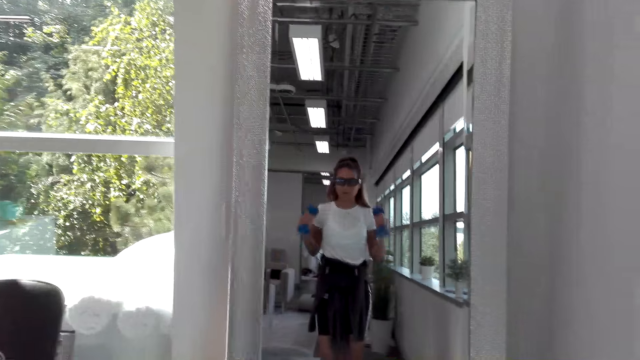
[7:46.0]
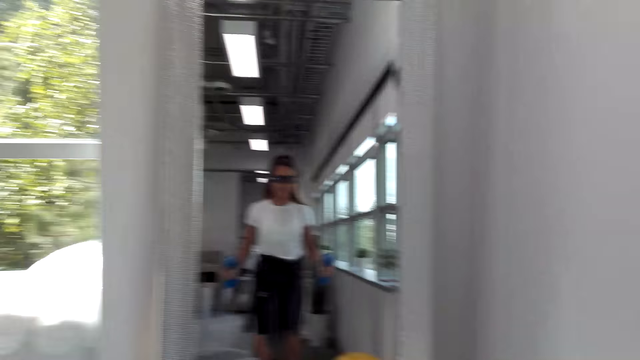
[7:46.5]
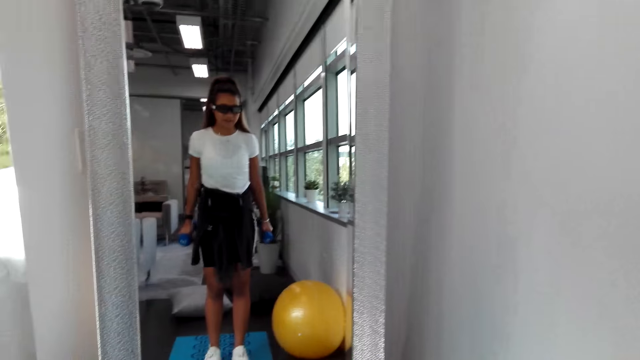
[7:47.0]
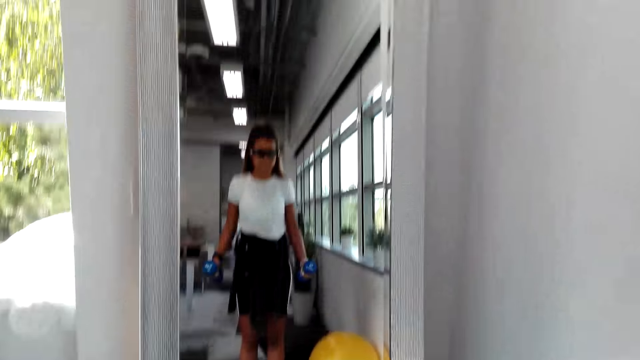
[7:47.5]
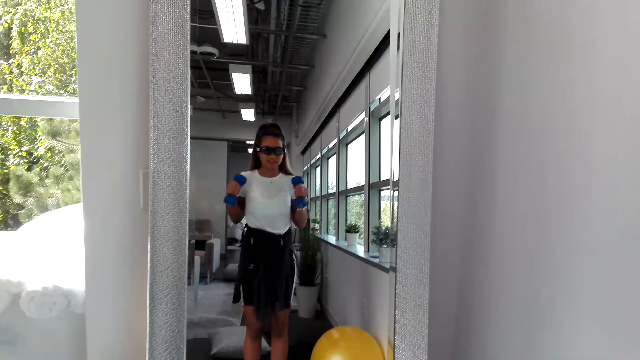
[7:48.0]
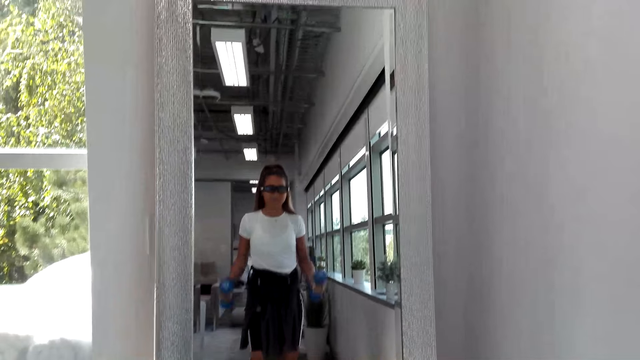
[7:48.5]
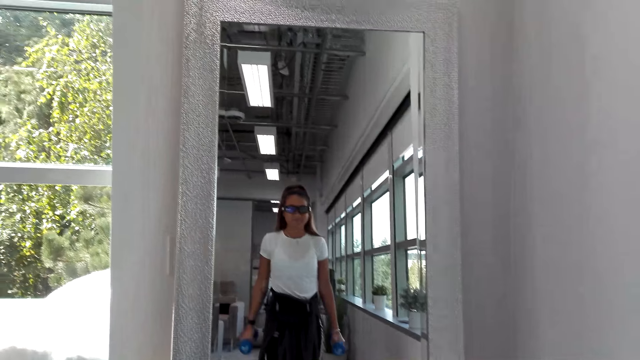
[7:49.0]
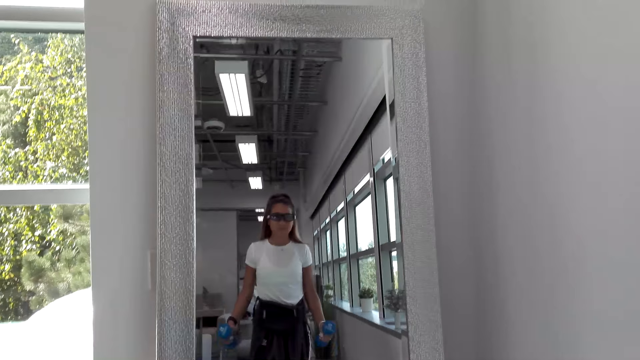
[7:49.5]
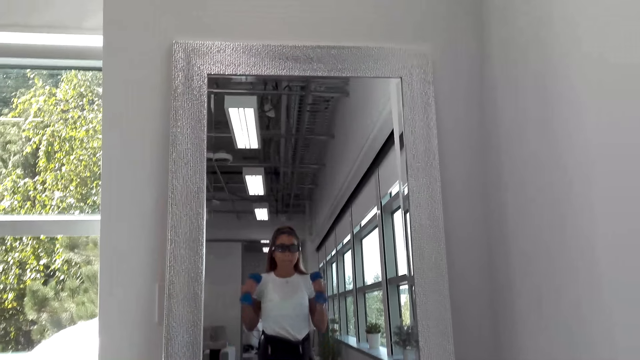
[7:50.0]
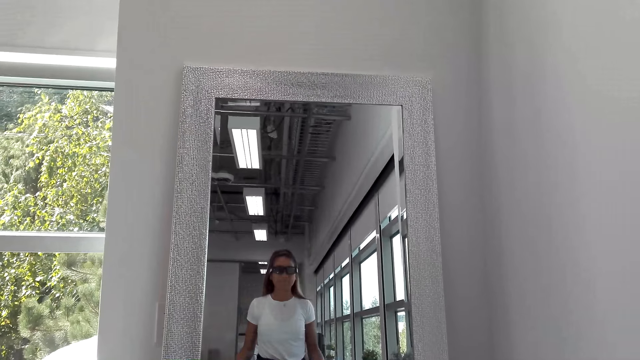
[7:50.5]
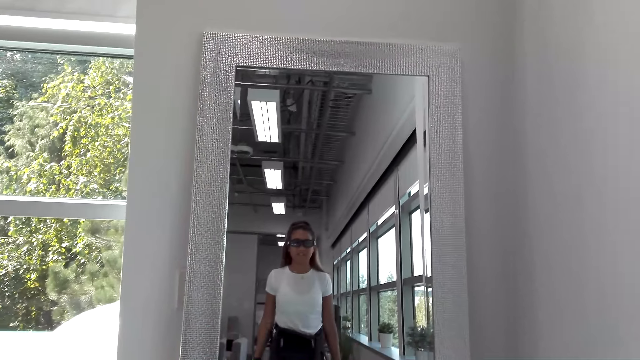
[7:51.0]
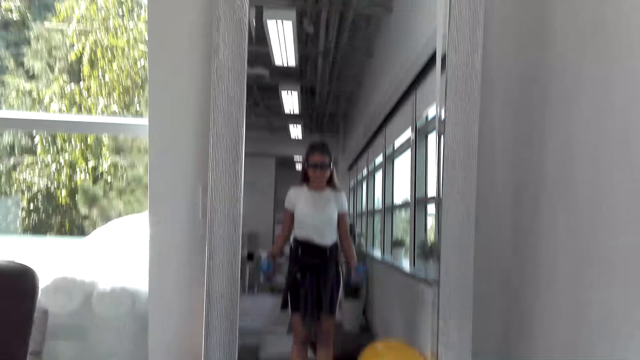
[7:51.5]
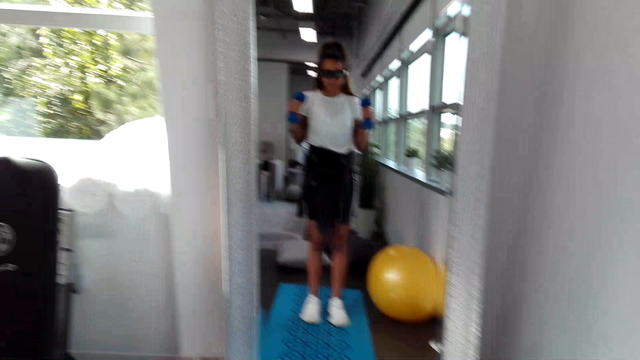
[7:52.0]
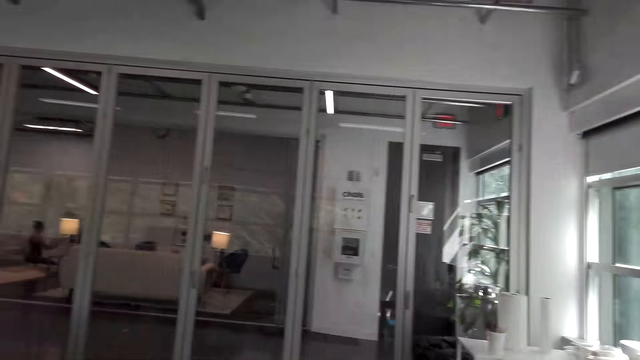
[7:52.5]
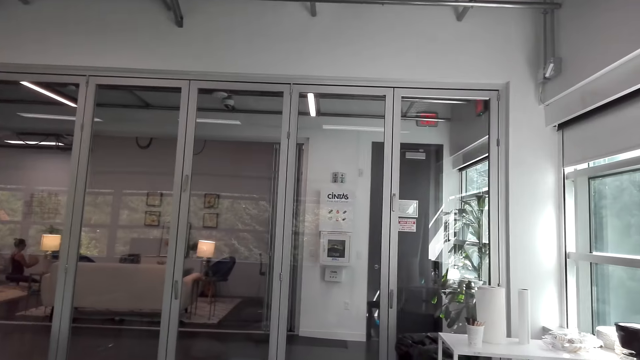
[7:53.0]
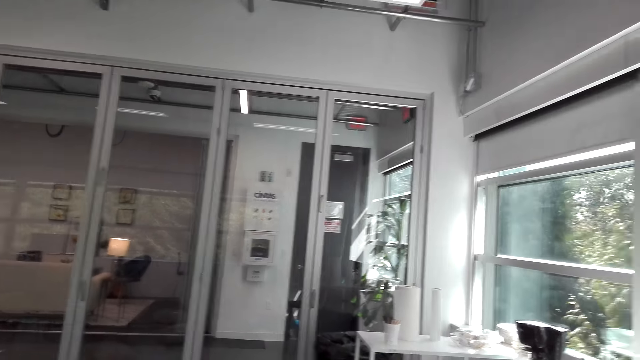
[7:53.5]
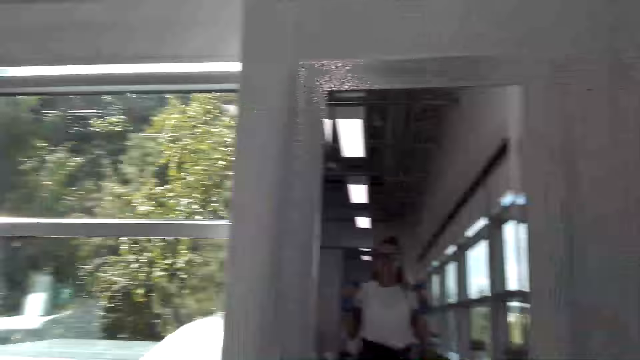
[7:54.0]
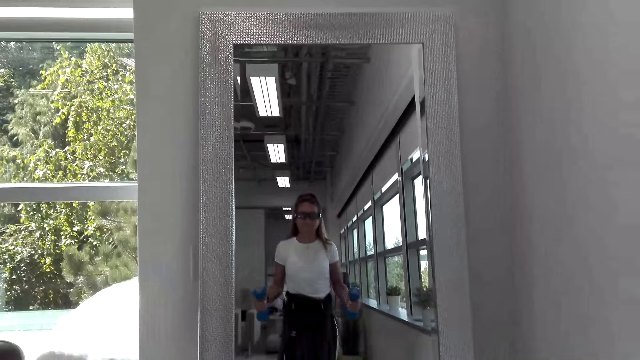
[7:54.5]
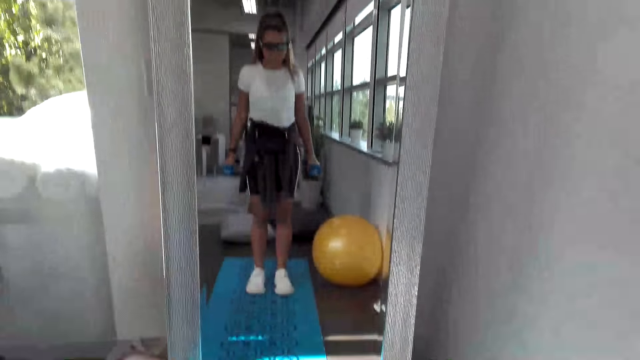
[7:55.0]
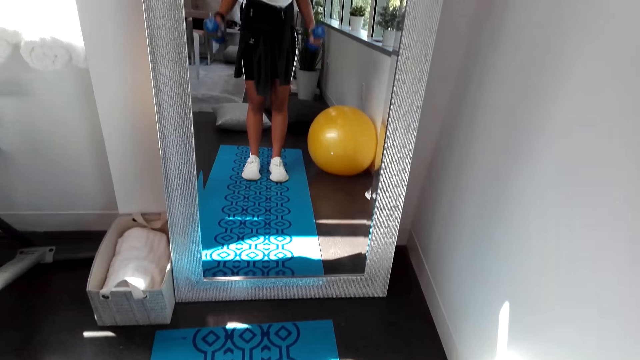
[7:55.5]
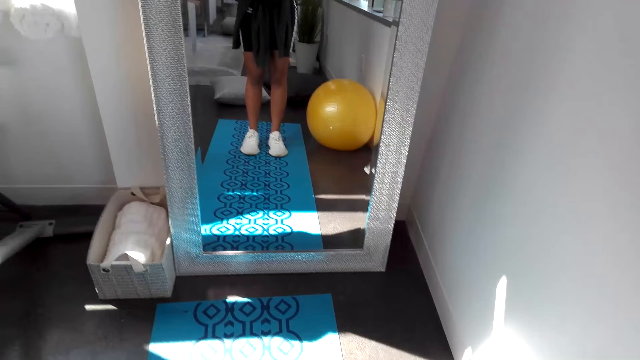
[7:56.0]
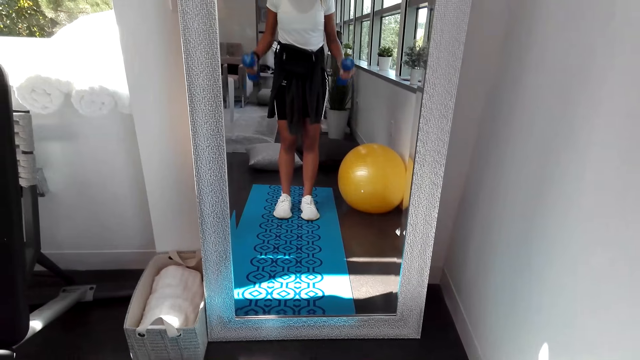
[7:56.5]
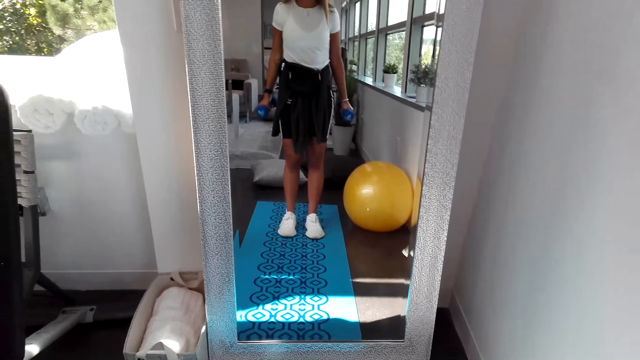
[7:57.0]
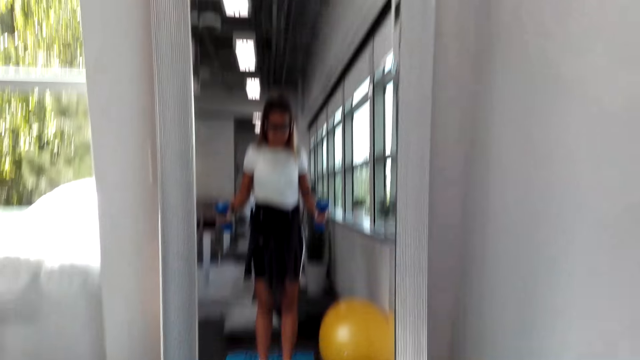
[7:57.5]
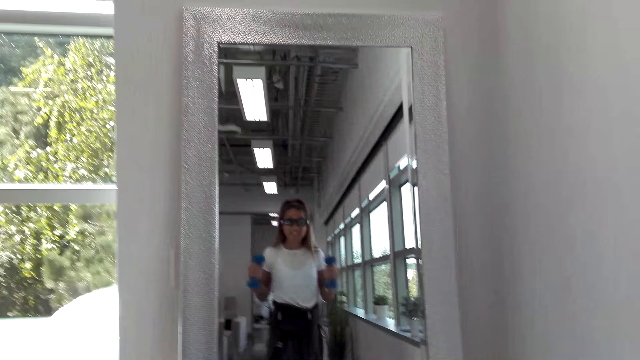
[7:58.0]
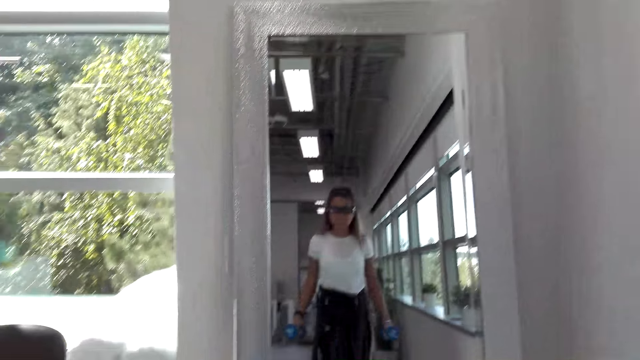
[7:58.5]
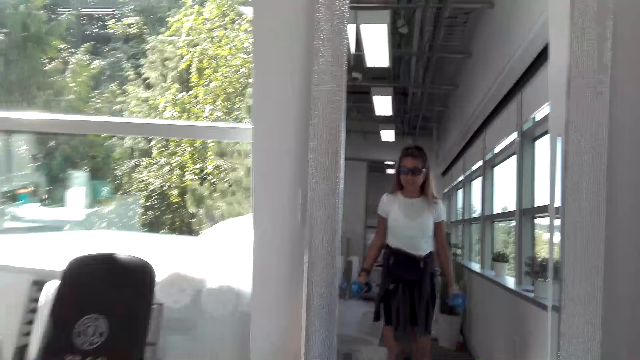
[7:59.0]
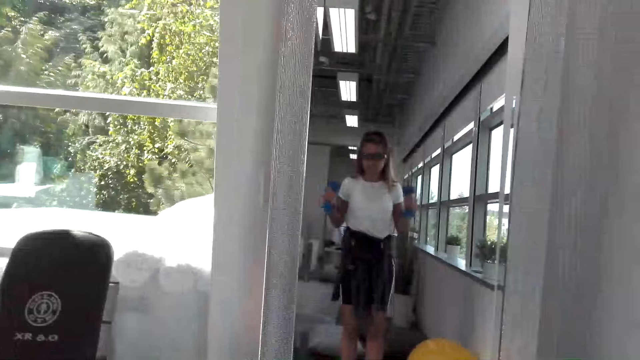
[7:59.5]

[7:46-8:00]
The camera wearer converses with a man. The man converses with the camera wearer. The camera wearer converses with the man. They look around the house. They look at the mirror doing exercises. The man converses with the camera wearer. The camera wearer converses with the man.

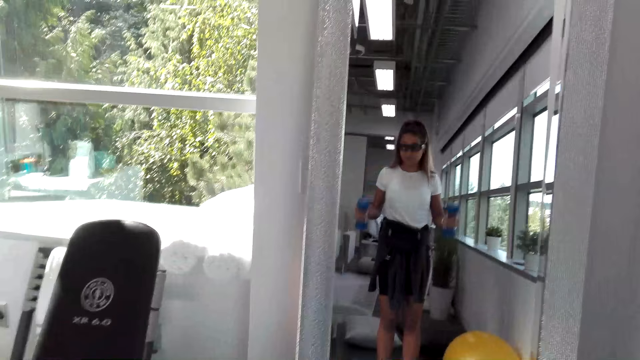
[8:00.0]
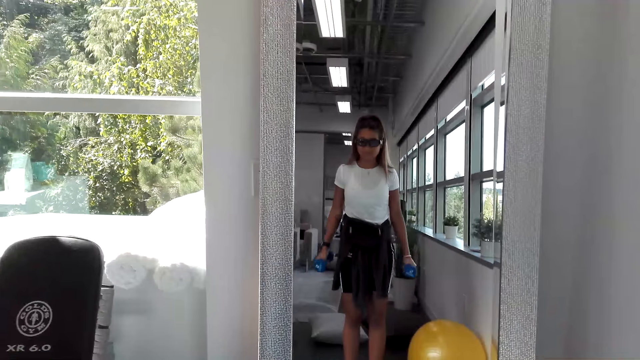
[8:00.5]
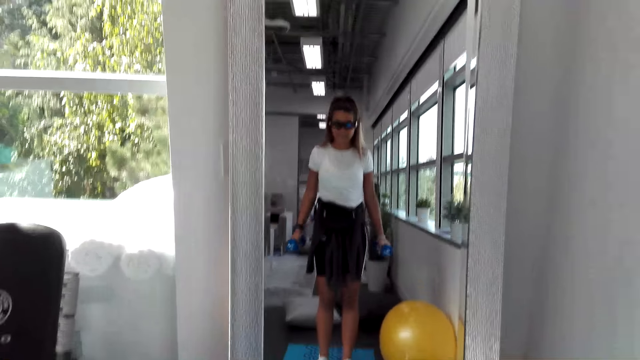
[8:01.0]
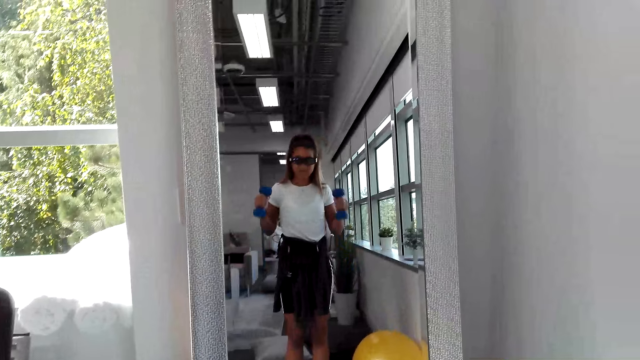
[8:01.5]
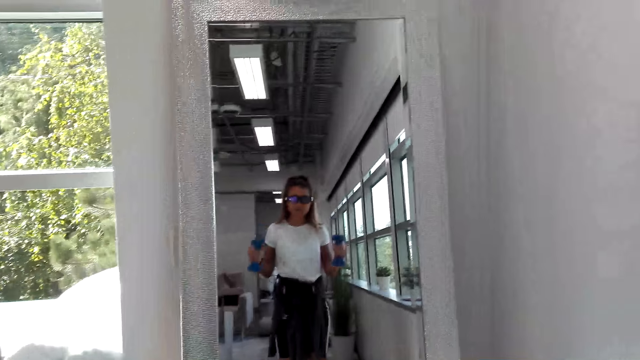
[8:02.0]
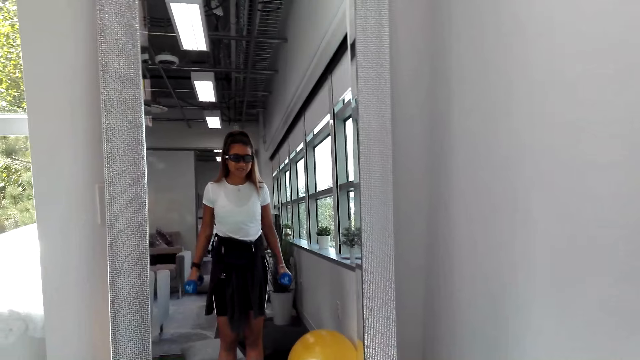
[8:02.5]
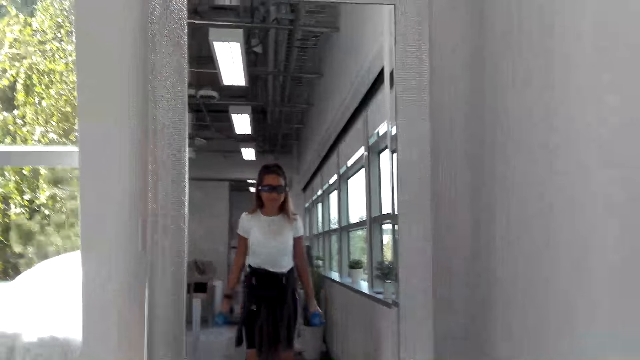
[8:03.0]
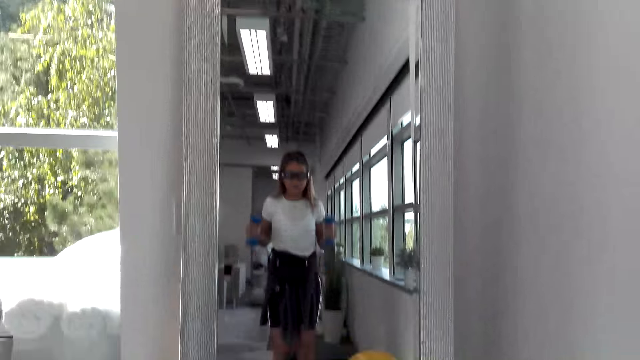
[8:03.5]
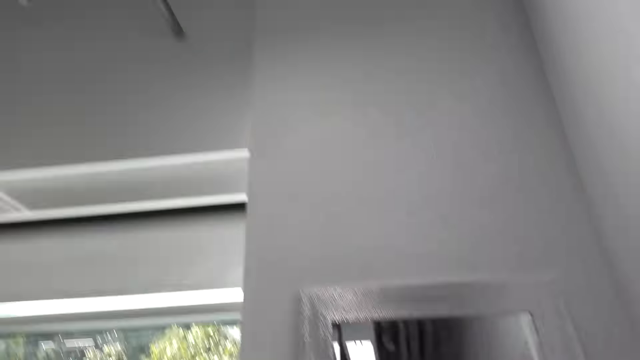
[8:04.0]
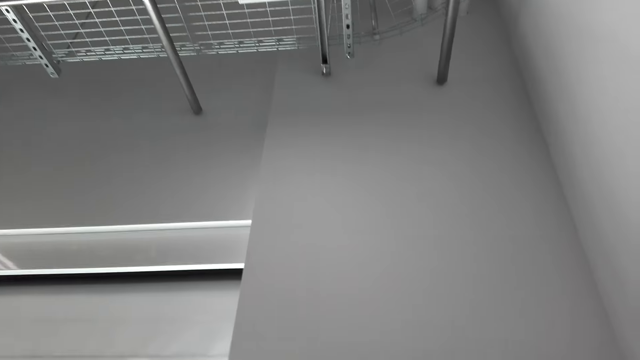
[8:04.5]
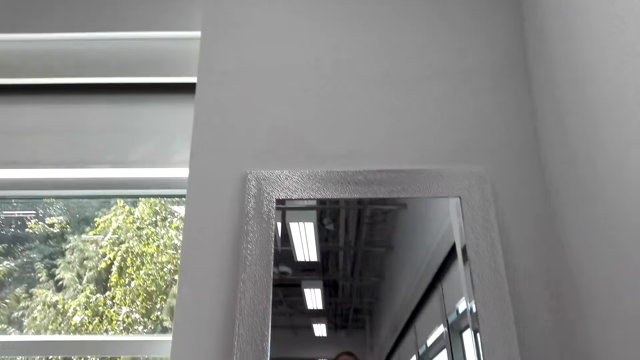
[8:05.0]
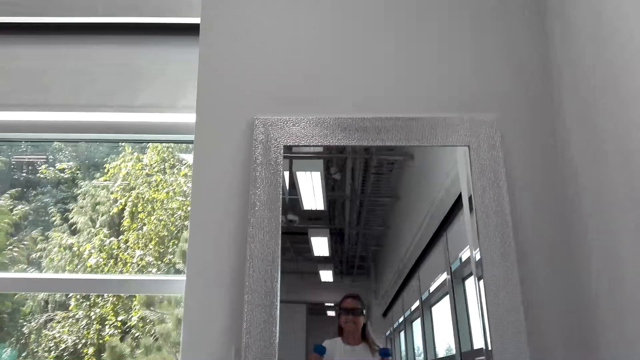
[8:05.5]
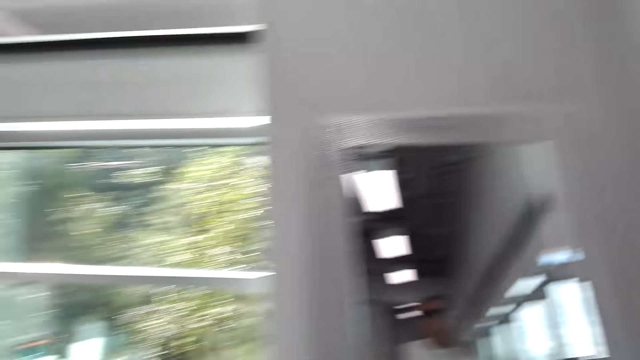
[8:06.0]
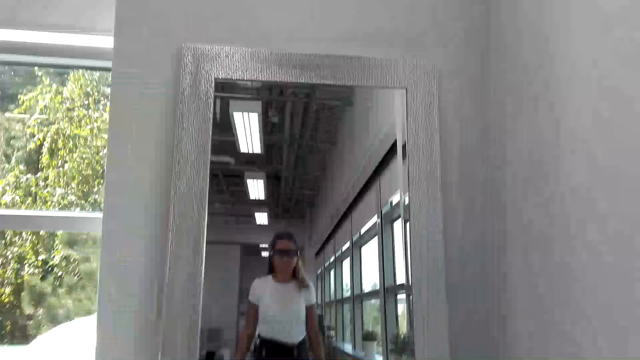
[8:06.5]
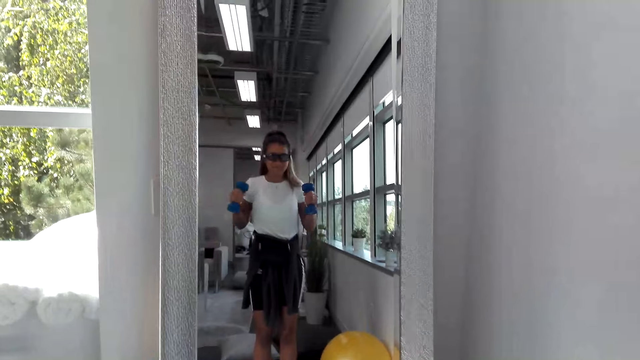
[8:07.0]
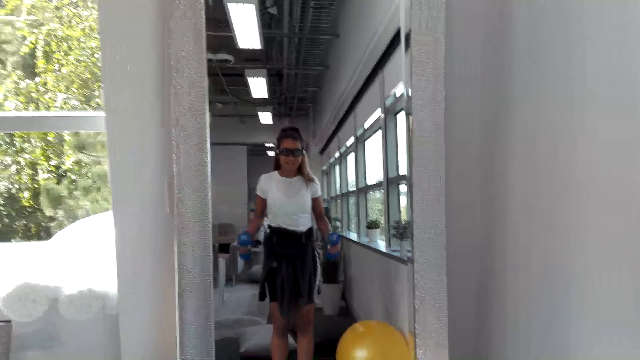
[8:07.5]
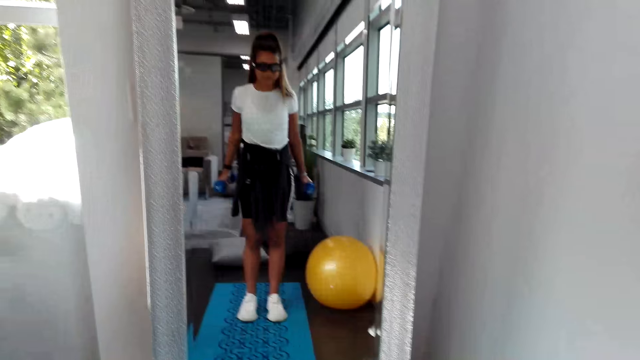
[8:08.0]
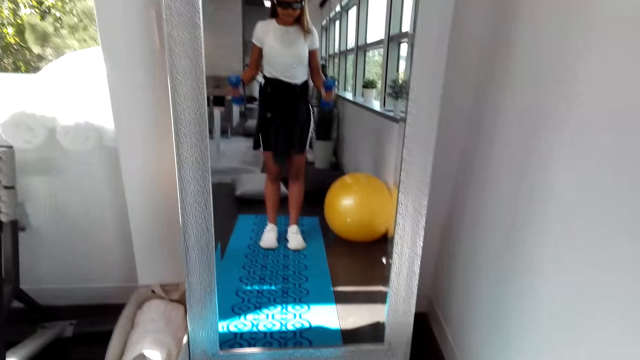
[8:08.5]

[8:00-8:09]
The camera wearer converses with a man.
